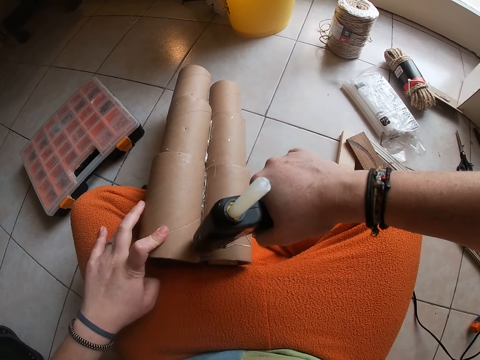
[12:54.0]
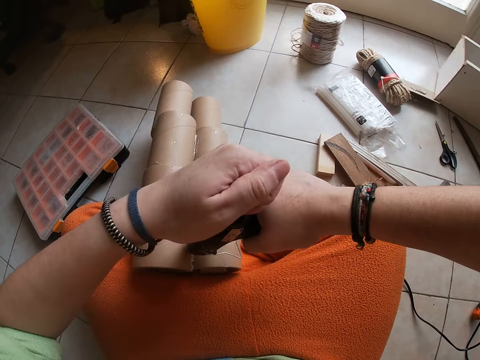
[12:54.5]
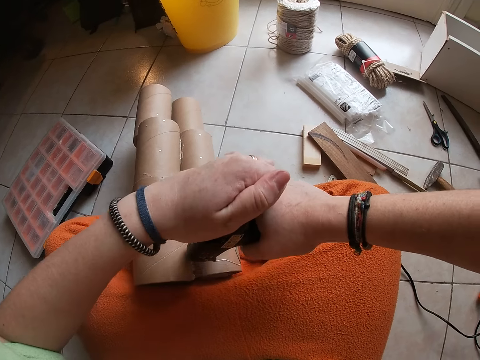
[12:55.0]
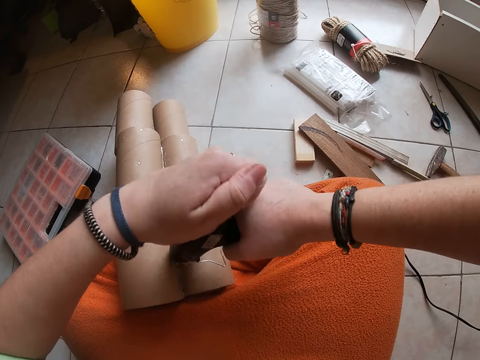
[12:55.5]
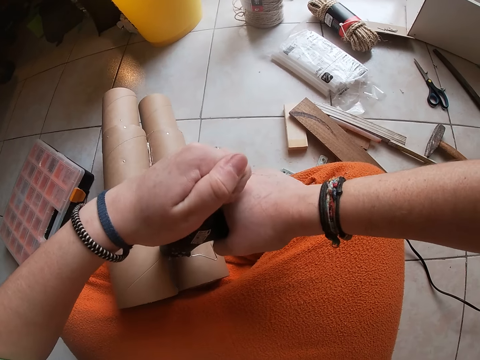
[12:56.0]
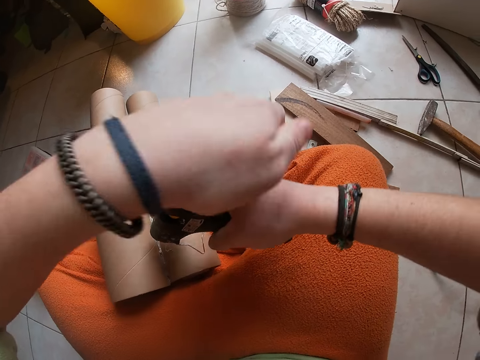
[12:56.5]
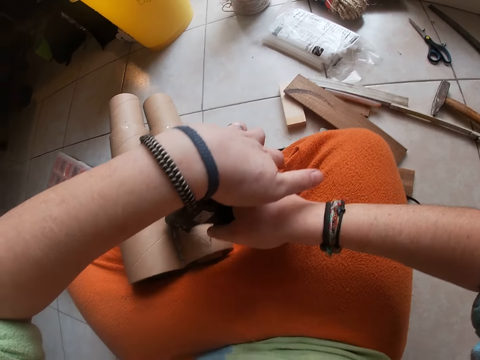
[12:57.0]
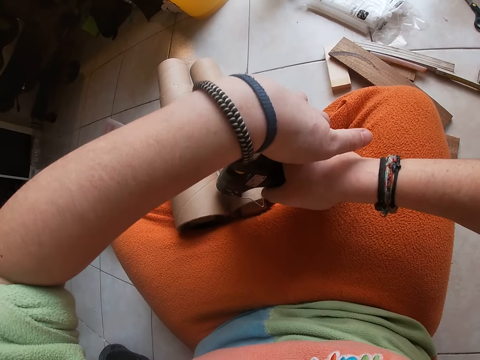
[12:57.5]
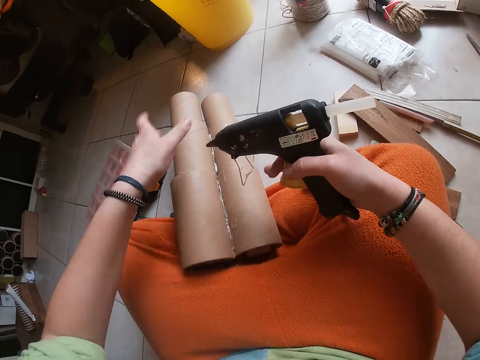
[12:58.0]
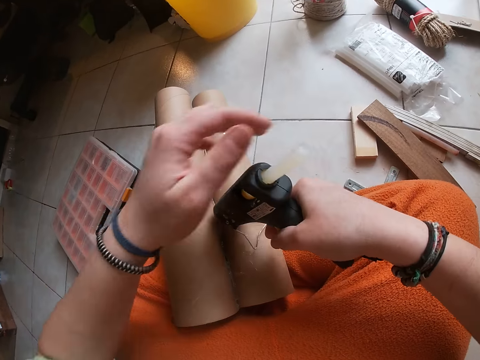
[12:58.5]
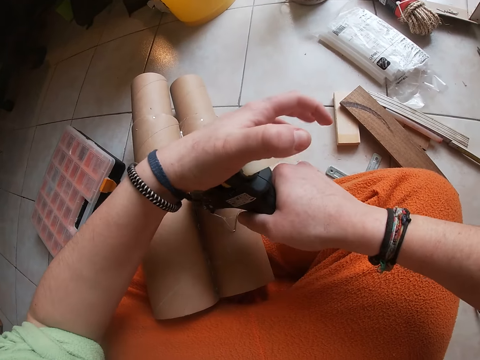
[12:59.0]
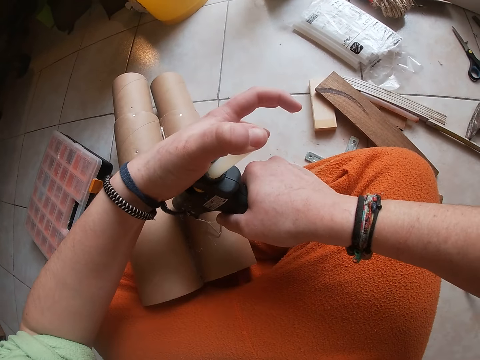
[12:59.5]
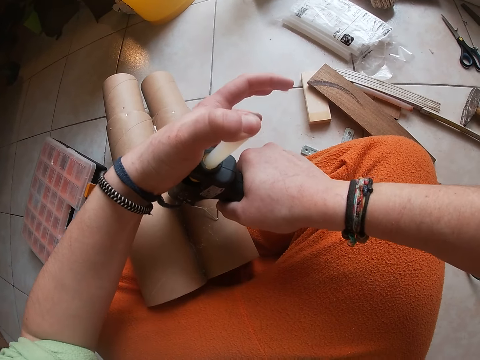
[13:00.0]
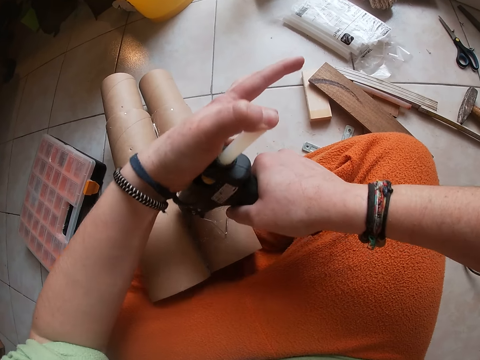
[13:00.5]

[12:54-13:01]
The camera wearer applies glue on the cylindrical figure with both hands.

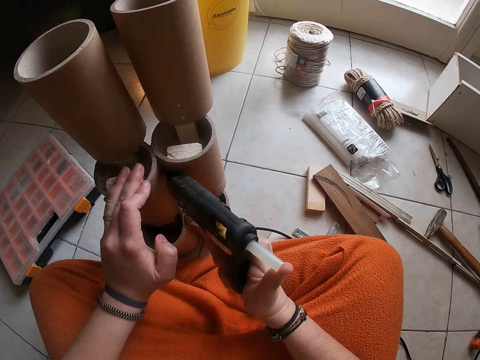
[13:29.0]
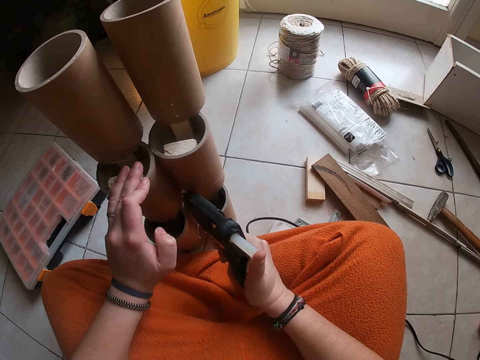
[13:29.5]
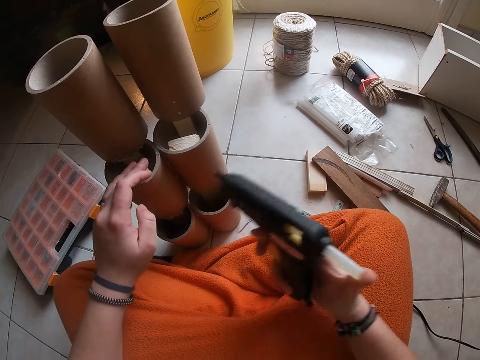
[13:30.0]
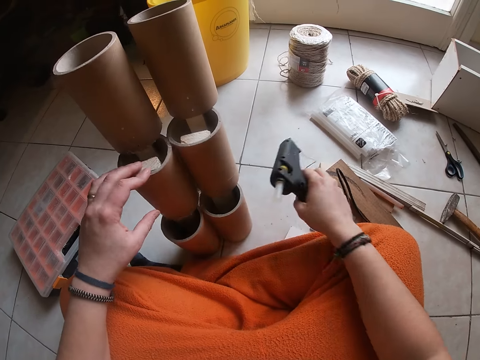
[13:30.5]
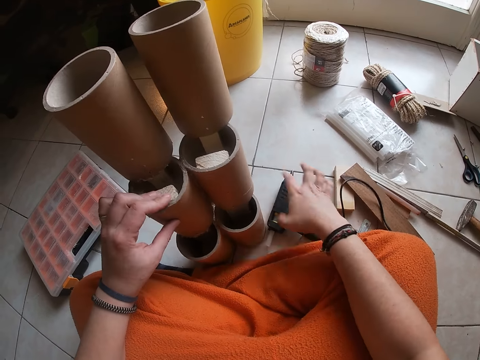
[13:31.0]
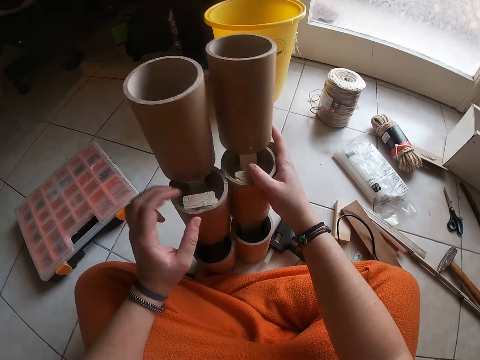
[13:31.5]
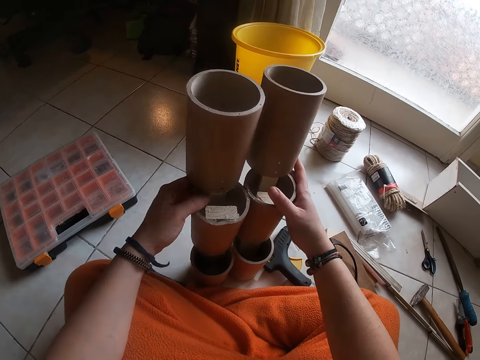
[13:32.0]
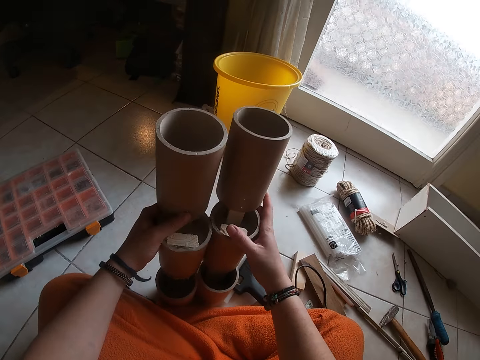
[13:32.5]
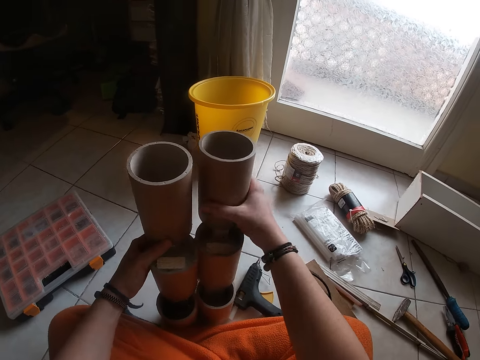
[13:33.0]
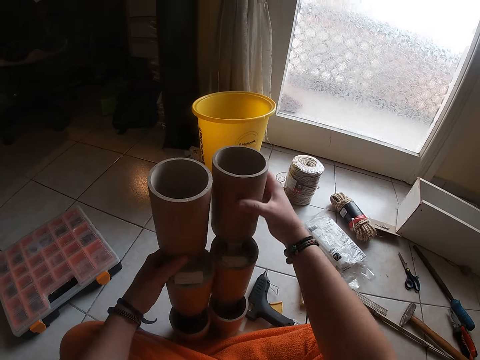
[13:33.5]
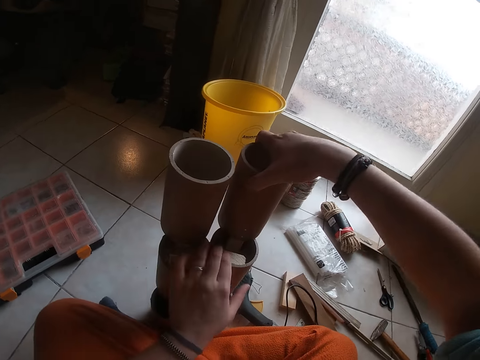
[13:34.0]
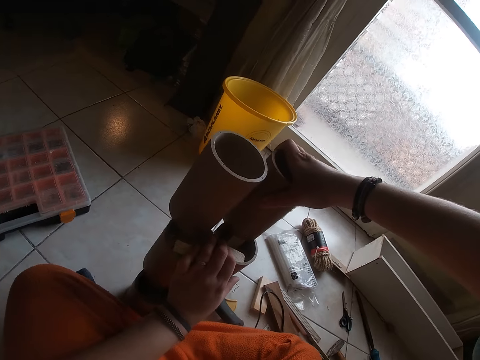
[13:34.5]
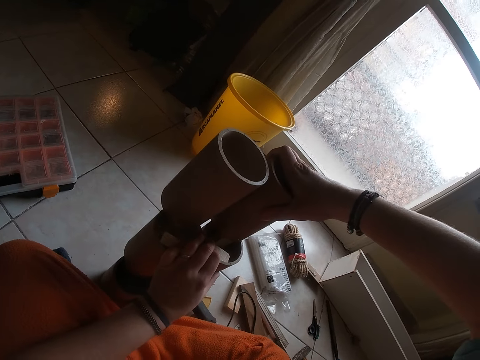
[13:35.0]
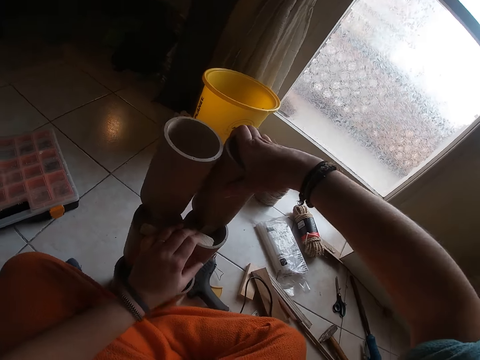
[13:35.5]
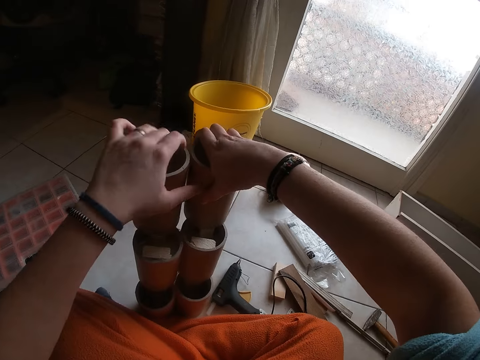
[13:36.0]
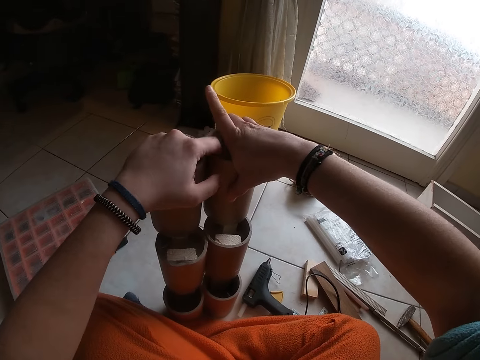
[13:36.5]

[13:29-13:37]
The camera wearer drops the glue gun with his right hand. He holds the cylindrical figures with both hands.

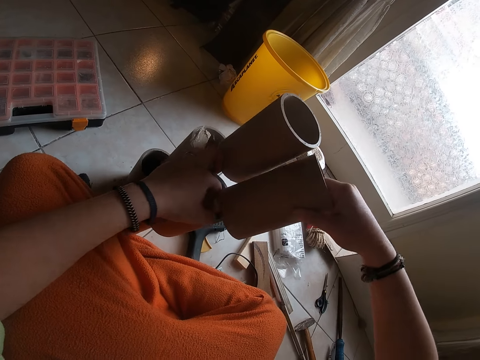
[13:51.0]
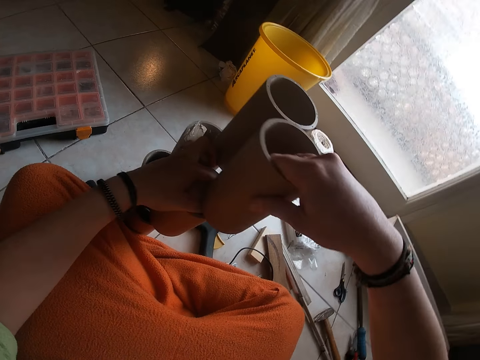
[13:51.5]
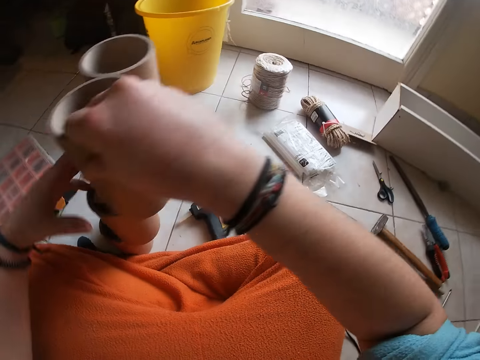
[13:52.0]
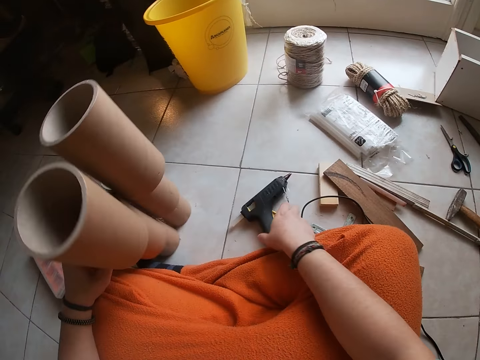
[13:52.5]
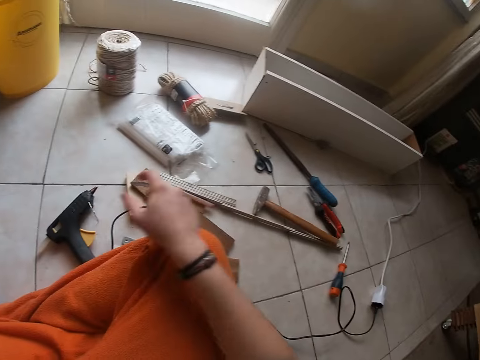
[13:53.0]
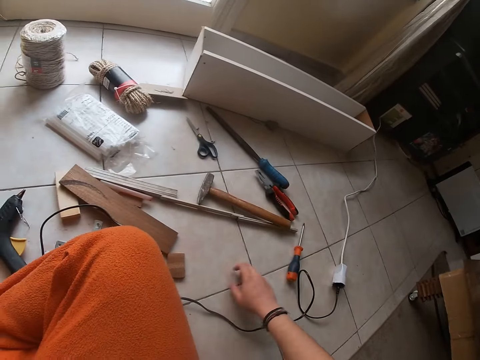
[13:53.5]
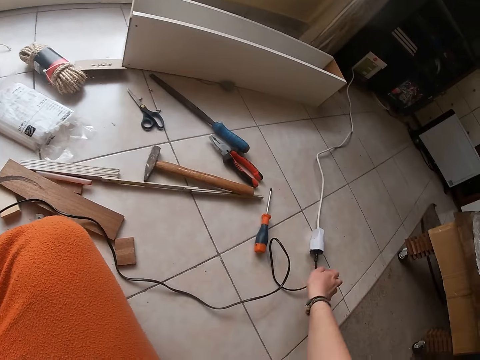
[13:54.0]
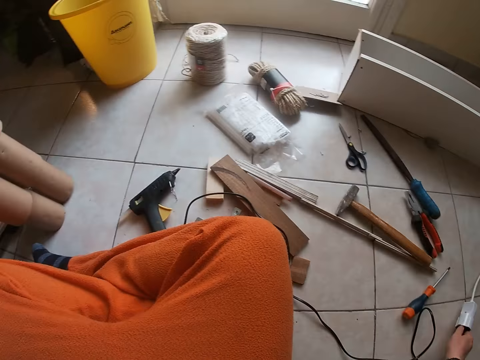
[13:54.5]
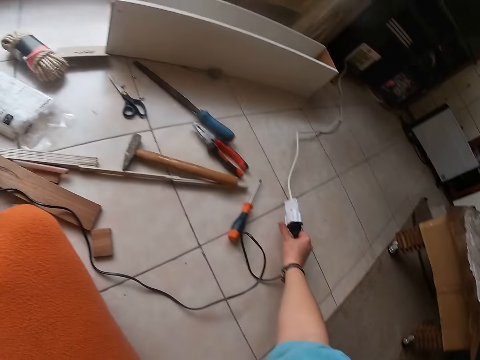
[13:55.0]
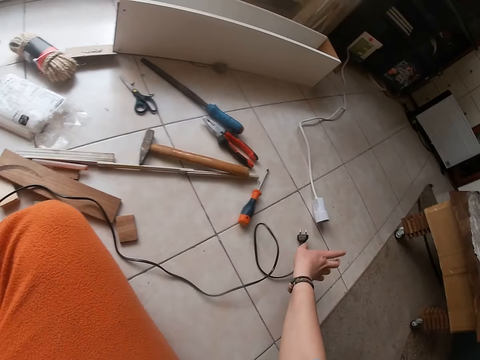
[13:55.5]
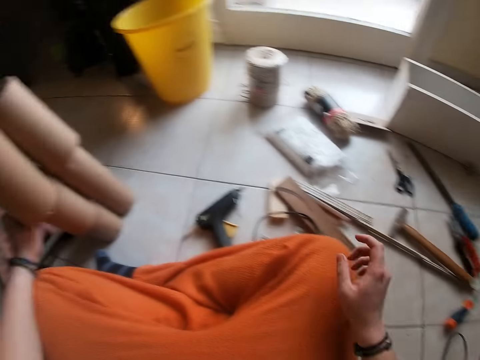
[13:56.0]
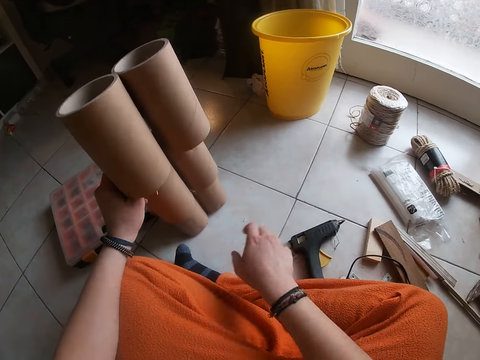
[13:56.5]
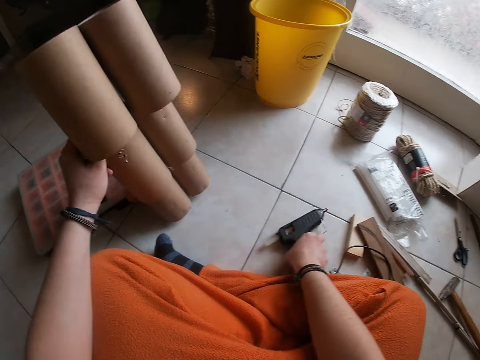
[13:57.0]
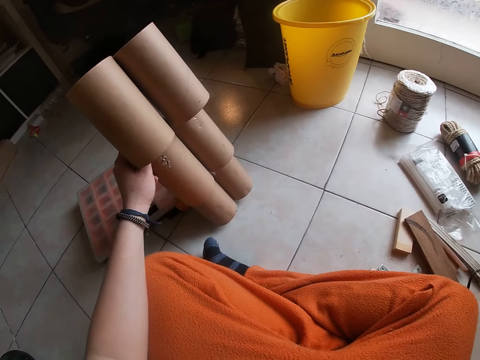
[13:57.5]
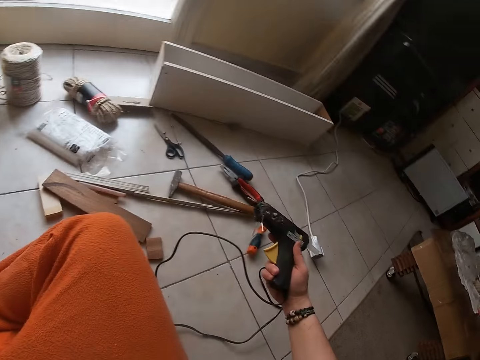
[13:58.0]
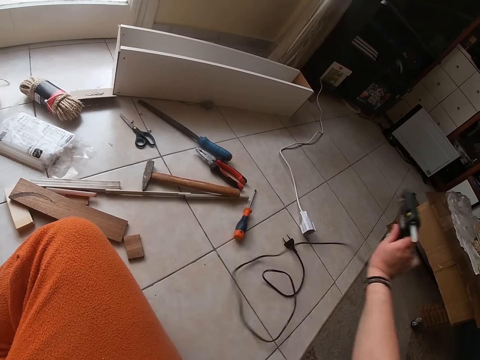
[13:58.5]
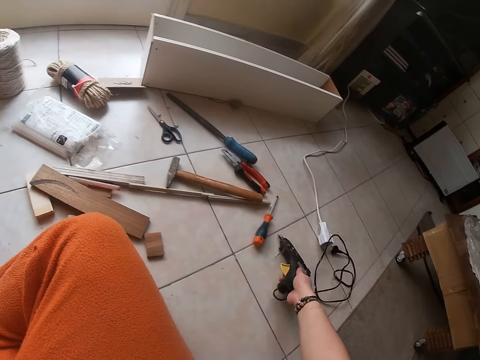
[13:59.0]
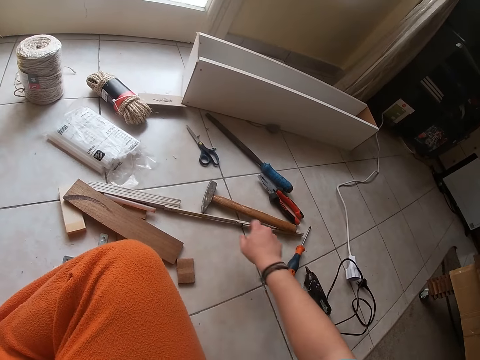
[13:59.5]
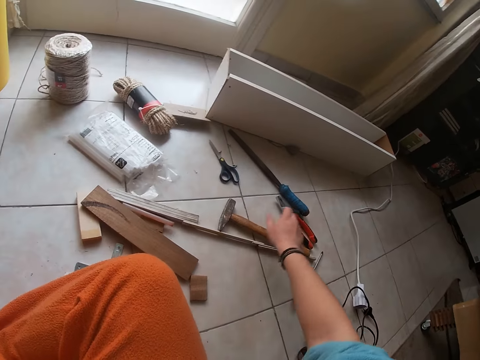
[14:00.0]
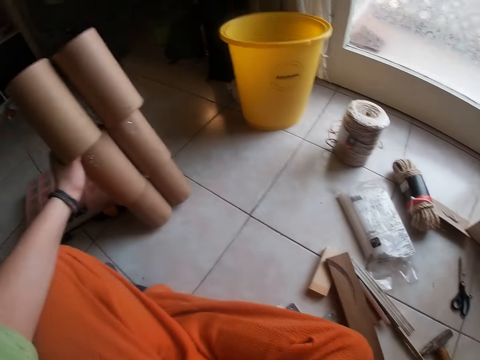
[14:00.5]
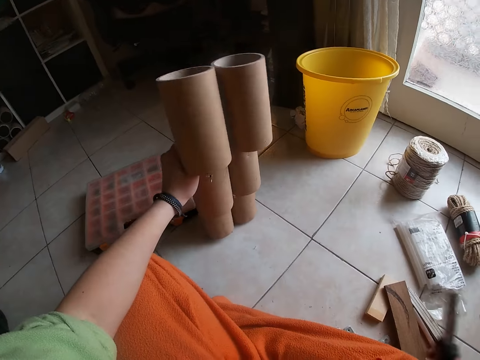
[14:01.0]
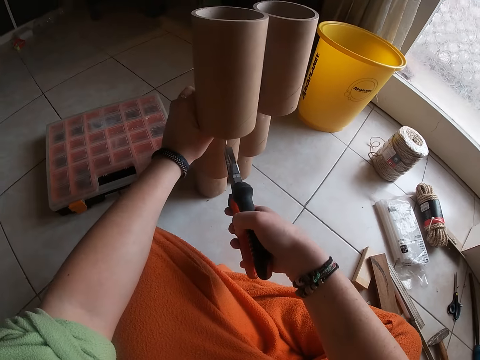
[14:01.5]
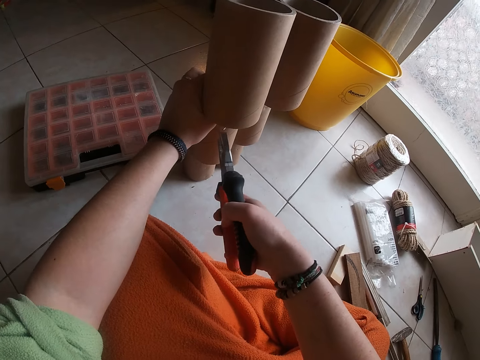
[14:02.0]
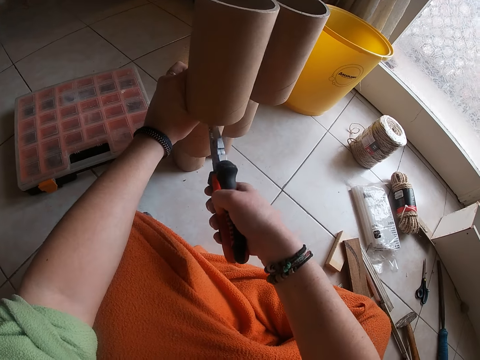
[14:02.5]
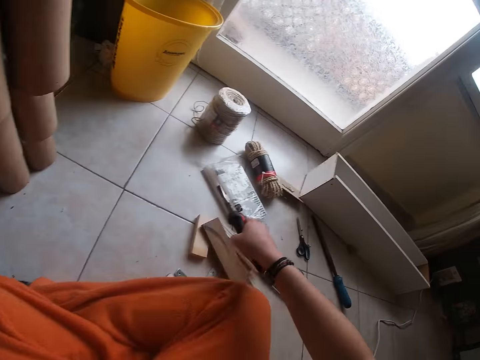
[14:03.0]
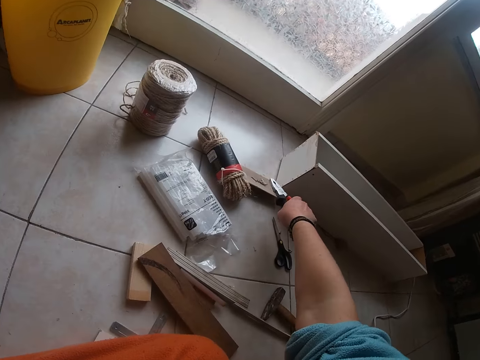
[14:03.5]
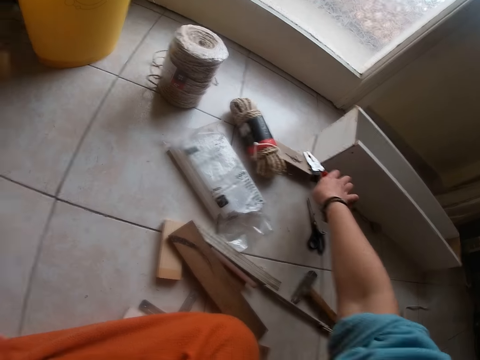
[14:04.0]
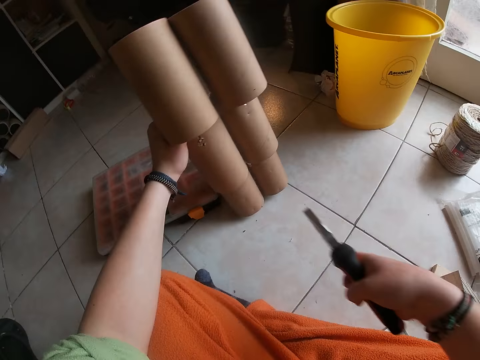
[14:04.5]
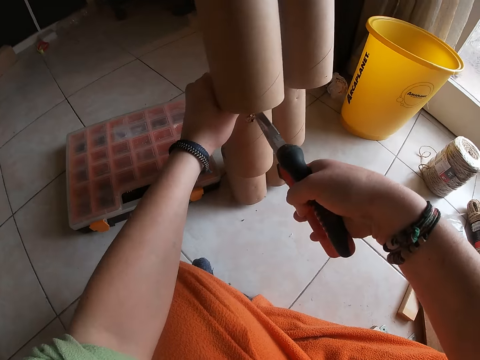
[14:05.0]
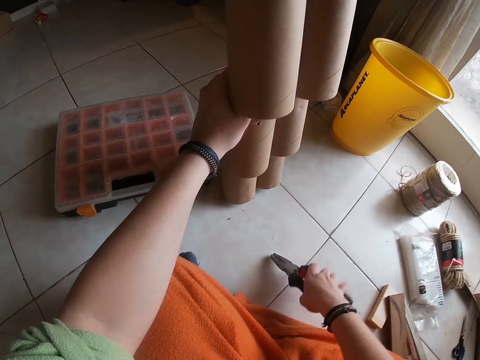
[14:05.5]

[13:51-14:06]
The camera wearer touches the glue gun on the floor with her right hand. She pulls a plug on the floor with her right hand. She picks up the glue gun from the floor with her right hand. She drops the glue gun on the floor with her right hand. She picks up a plier from the floor with her right hand. She holds the plier. She removes a nail from the cardboard tube with the plier in her right hand. She pulls the piece of wood. She drops the nail on a cardboard on the floor with the plier in her right hand. She drops the piece of wood.
